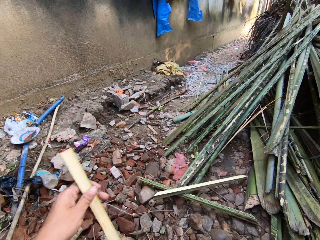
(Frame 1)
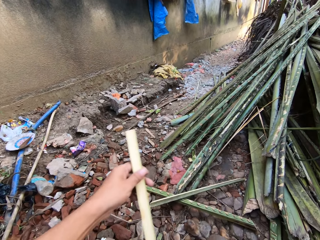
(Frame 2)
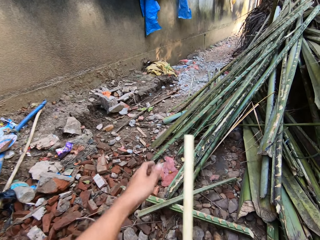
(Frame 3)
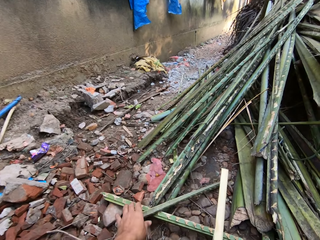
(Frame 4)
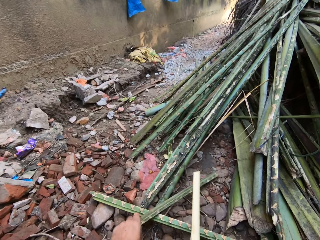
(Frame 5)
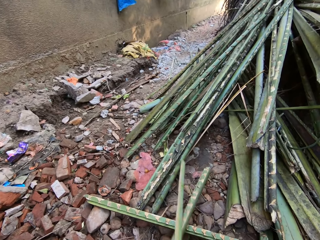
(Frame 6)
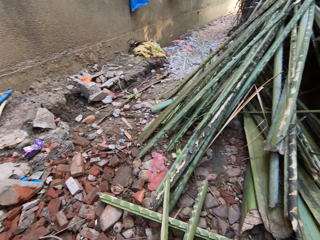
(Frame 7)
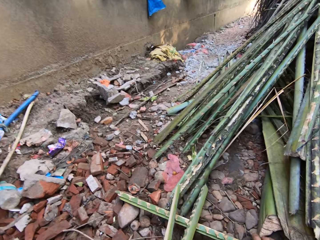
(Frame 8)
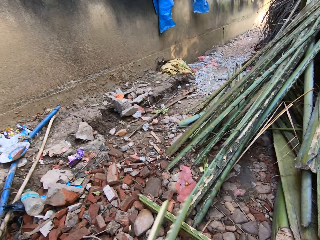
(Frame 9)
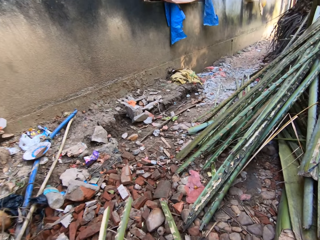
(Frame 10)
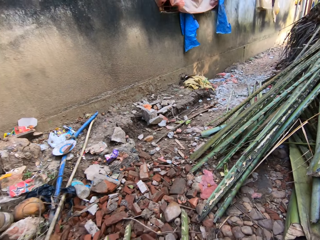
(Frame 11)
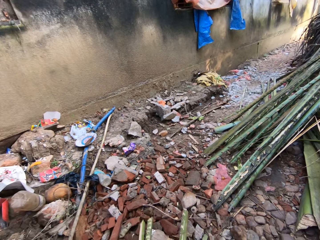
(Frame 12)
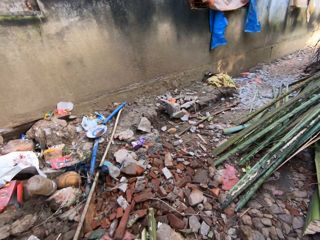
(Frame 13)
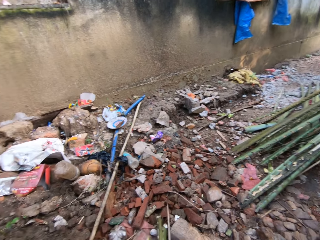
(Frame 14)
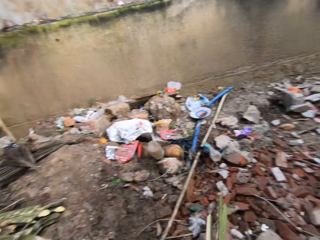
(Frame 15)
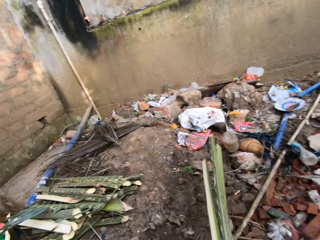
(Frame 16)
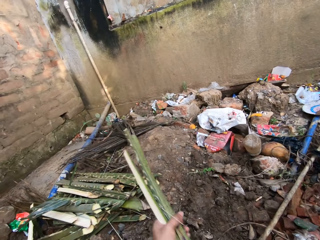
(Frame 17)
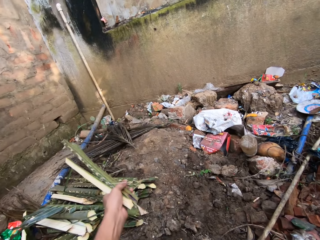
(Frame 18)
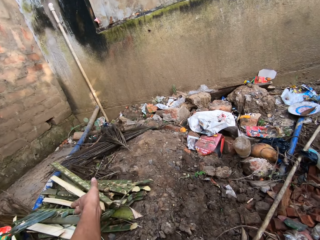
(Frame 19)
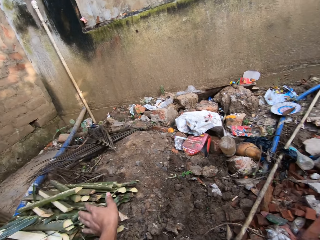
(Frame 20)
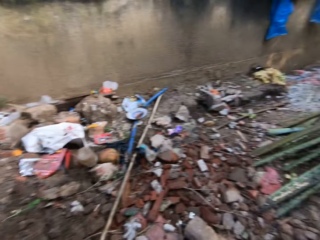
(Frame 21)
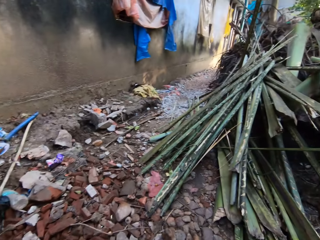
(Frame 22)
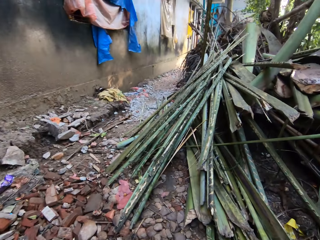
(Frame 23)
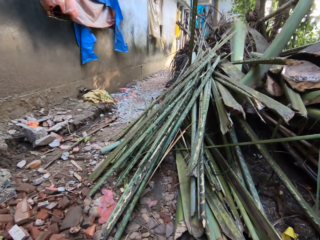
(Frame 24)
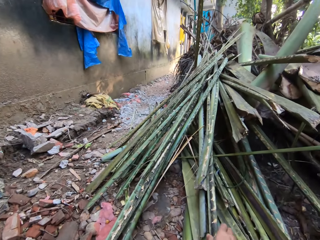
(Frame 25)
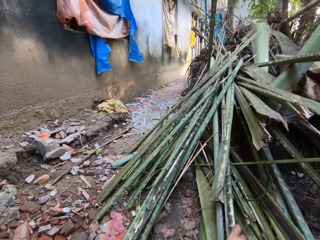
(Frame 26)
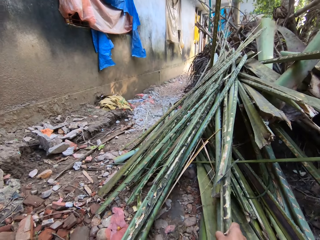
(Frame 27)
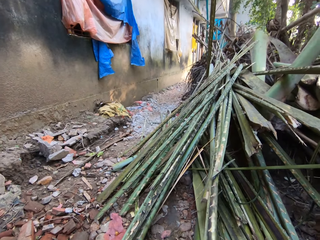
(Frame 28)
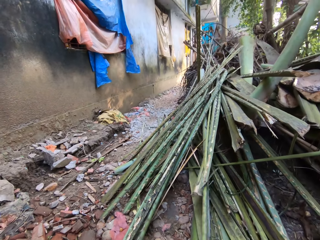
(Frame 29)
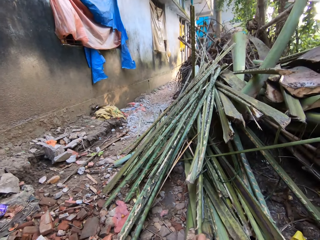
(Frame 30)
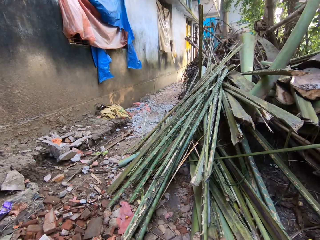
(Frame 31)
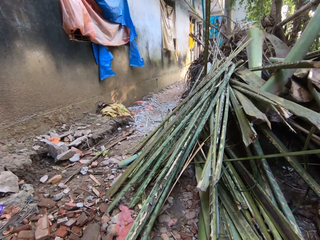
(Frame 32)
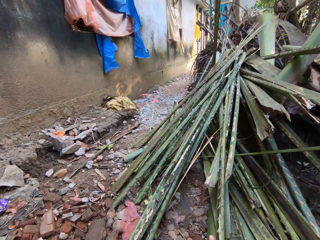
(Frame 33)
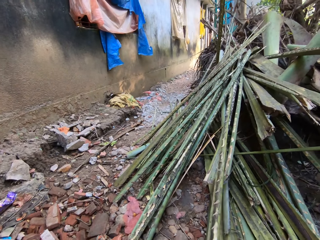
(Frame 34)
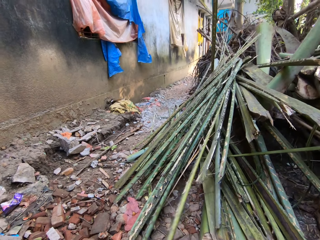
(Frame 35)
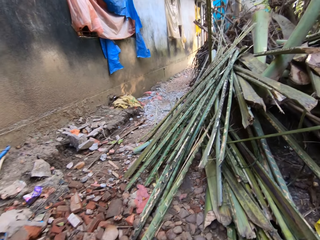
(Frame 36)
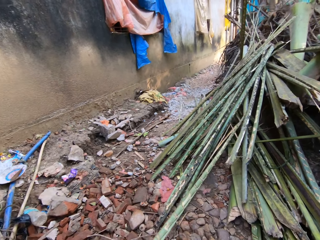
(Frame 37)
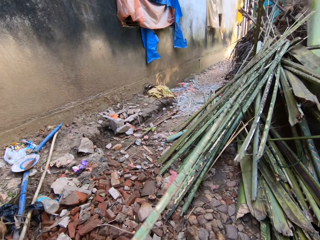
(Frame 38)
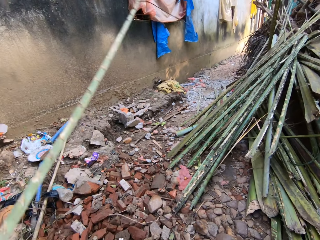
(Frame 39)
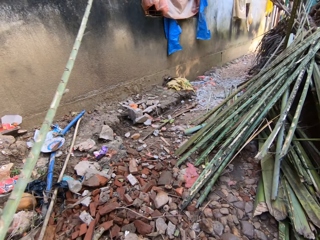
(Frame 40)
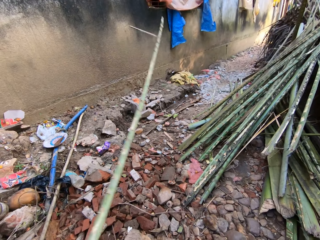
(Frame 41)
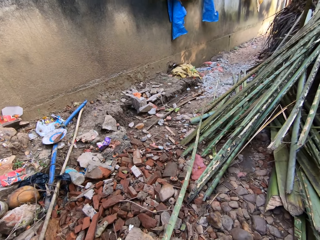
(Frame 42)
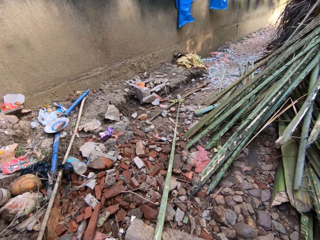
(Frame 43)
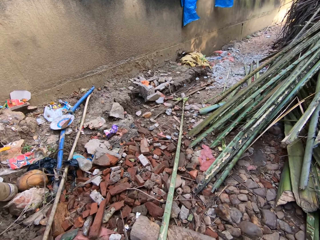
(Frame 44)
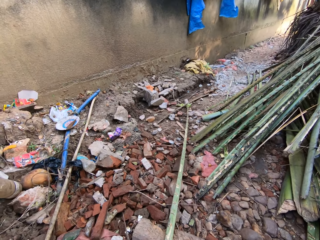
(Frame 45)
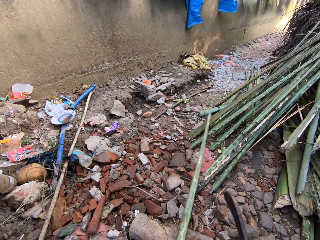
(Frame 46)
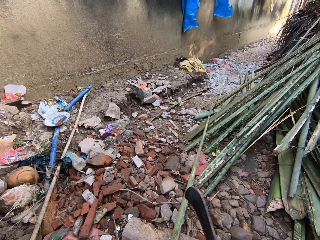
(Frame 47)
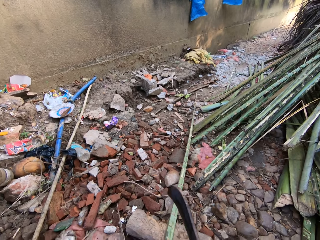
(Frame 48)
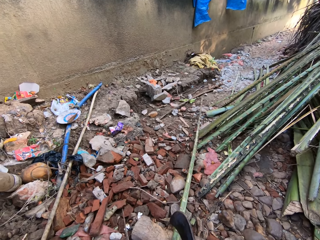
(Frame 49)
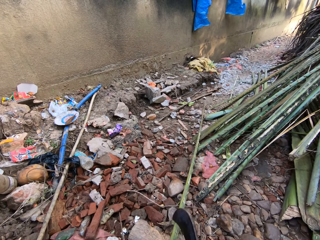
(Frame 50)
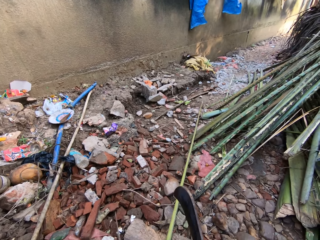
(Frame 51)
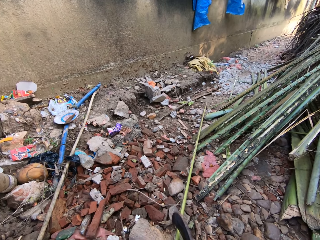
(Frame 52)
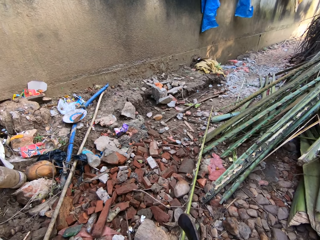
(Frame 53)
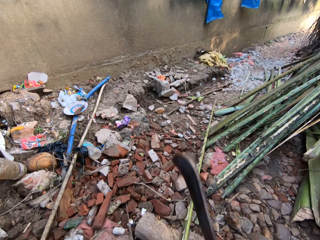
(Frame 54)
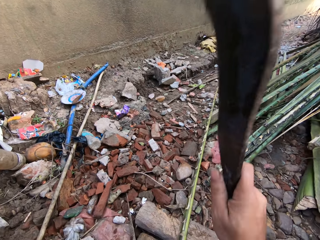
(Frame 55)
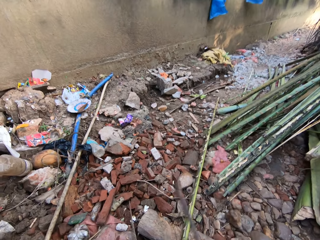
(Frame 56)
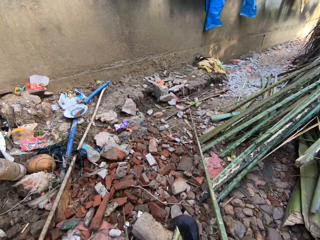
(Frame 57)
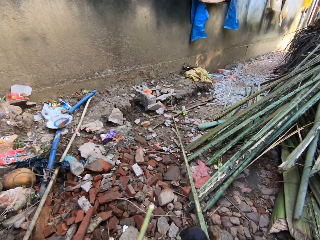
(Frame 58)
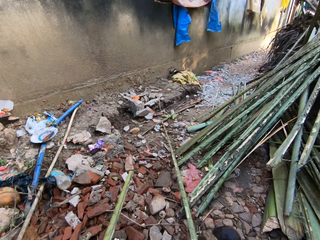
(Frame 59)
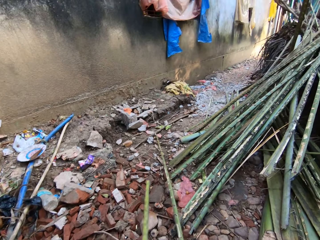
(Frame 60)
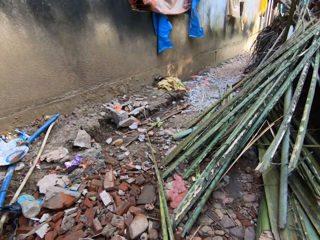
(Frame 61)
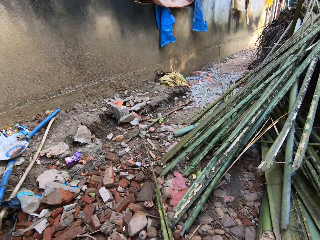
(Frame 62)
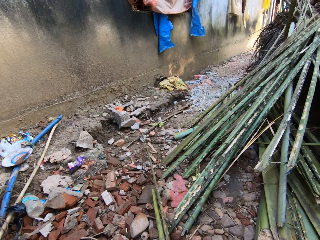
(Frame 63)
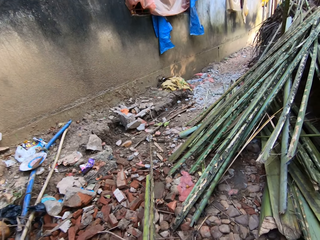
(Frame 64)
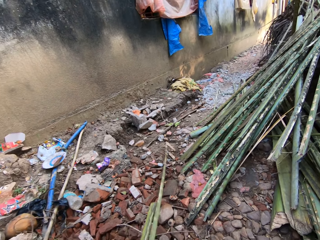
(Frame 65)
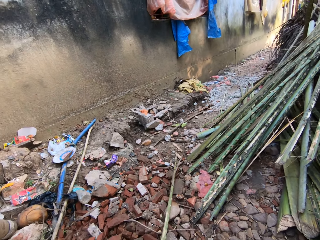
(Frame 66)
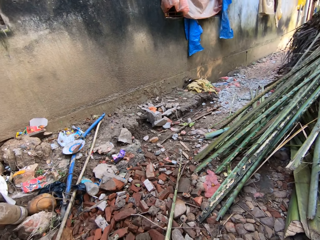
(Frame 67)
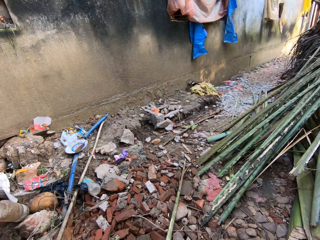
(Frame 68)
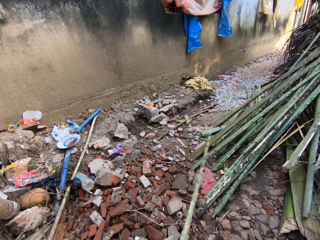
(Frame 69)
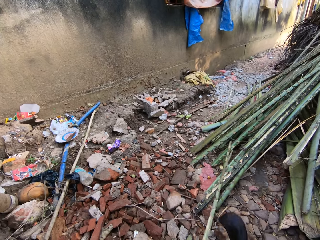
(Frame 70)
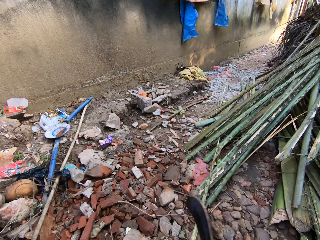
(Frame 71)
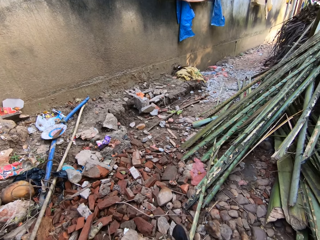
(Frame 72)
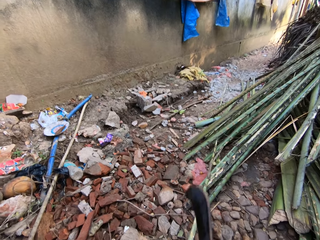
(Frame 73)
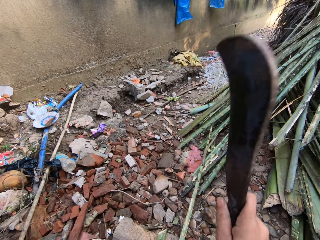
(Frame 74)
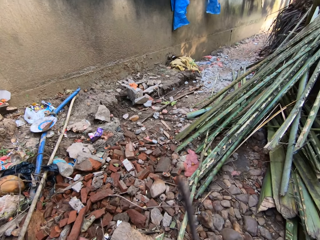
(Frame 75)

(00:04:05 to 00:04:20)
The camera wearer picks the cut palm branch from the ground. They place the cut palm branch aside on the floor. They pick a palm branch from the heap of palm branches. They place the palm branch on the wood. They cut the palm branch with a machete. They pull the palm branch on the wood.

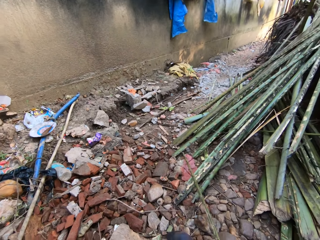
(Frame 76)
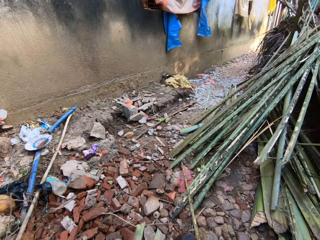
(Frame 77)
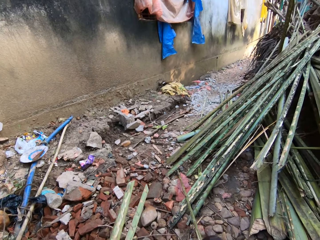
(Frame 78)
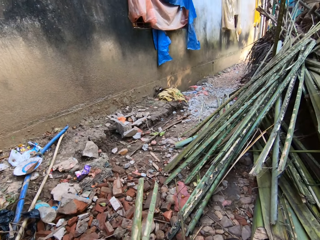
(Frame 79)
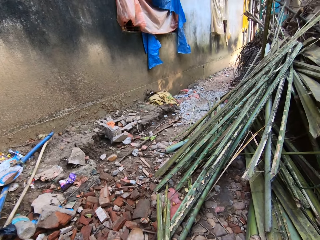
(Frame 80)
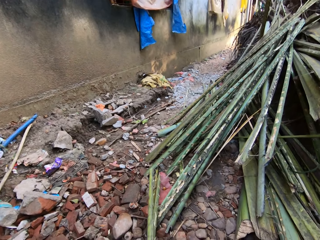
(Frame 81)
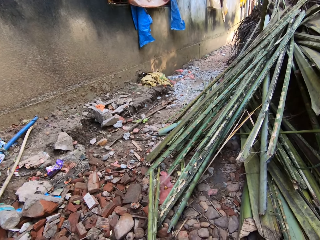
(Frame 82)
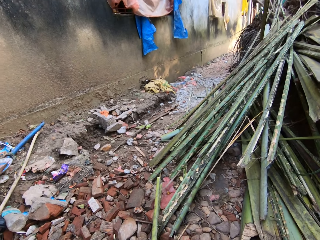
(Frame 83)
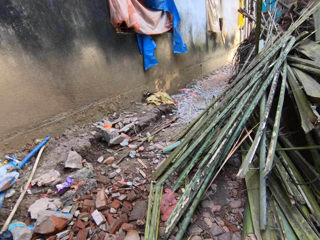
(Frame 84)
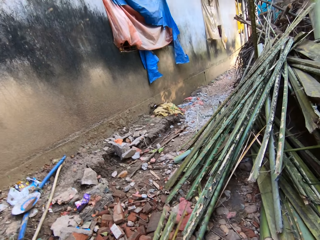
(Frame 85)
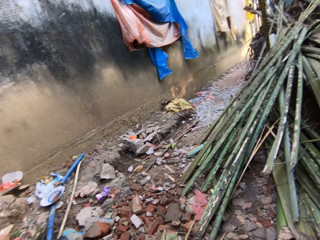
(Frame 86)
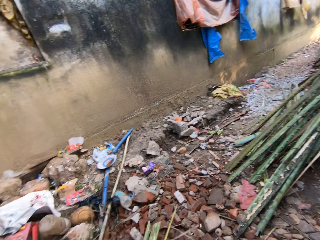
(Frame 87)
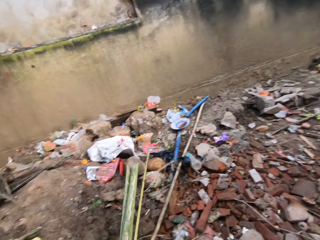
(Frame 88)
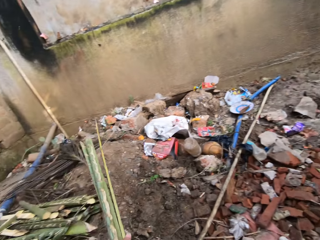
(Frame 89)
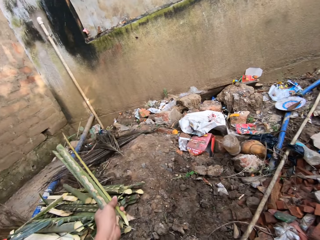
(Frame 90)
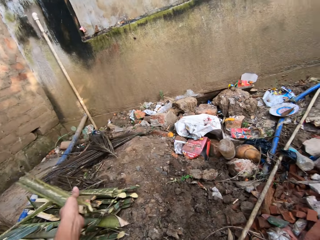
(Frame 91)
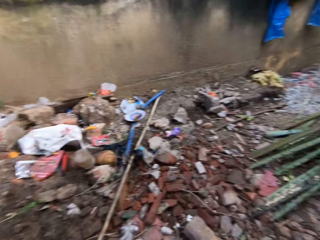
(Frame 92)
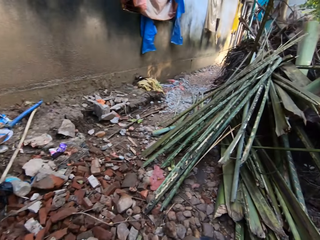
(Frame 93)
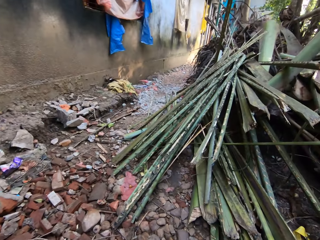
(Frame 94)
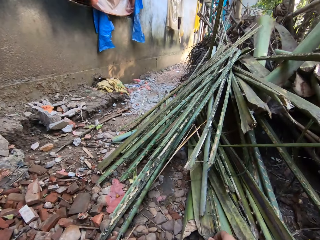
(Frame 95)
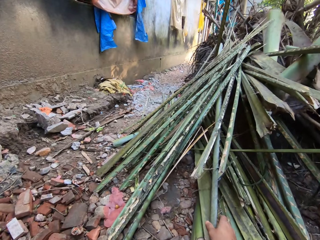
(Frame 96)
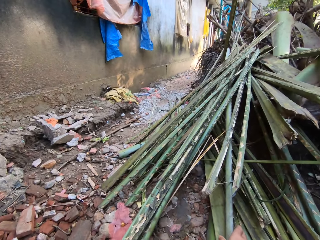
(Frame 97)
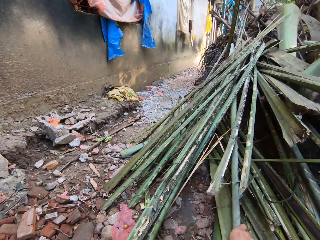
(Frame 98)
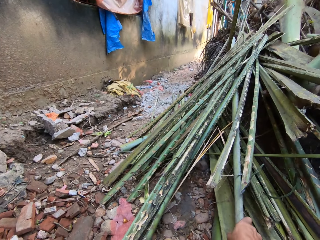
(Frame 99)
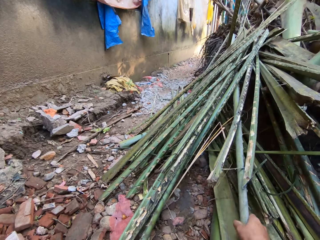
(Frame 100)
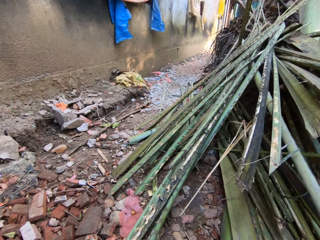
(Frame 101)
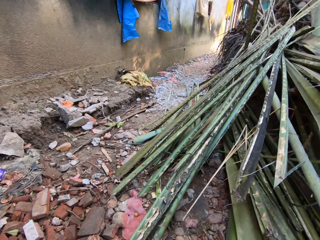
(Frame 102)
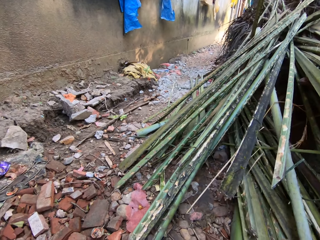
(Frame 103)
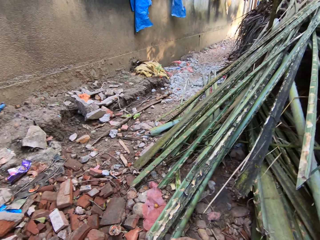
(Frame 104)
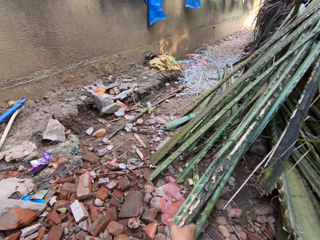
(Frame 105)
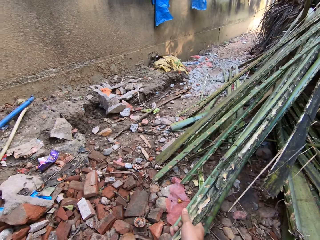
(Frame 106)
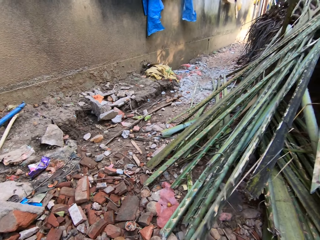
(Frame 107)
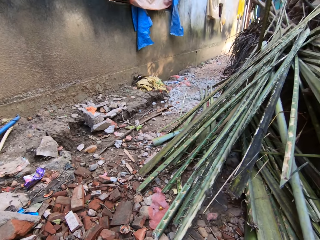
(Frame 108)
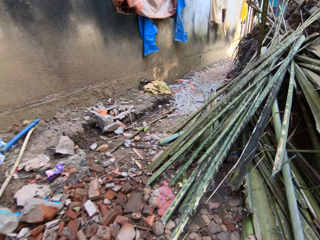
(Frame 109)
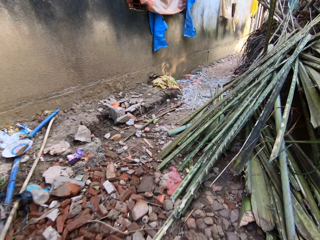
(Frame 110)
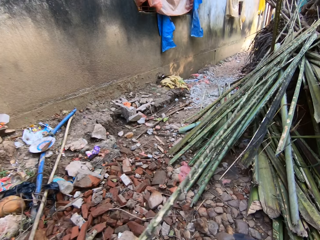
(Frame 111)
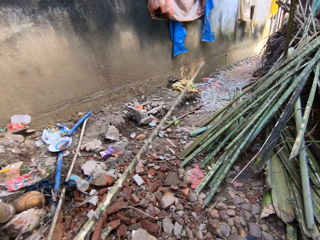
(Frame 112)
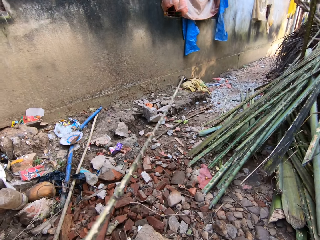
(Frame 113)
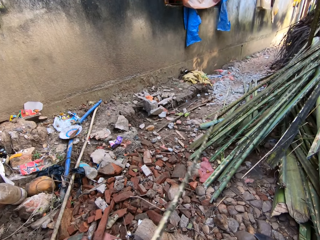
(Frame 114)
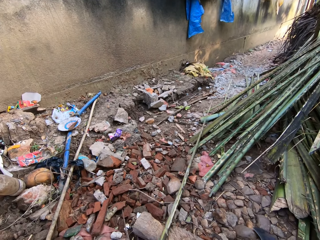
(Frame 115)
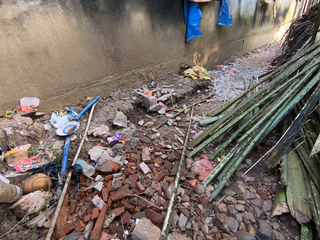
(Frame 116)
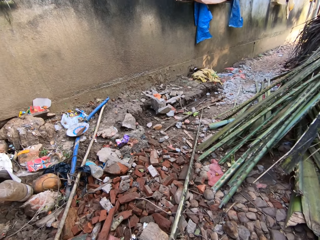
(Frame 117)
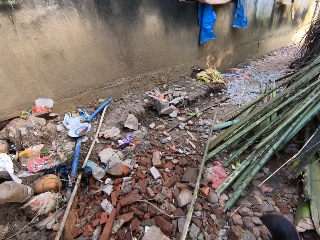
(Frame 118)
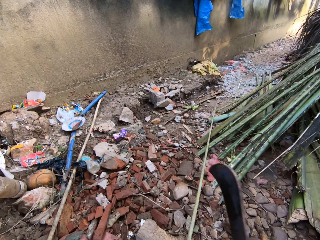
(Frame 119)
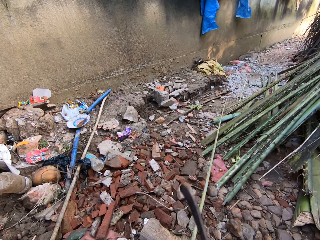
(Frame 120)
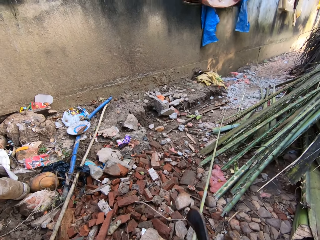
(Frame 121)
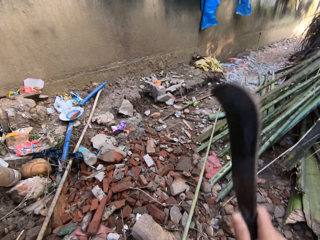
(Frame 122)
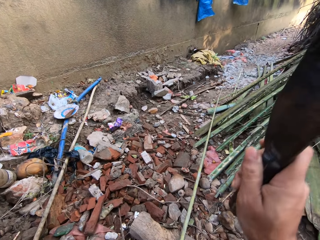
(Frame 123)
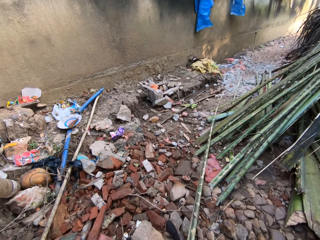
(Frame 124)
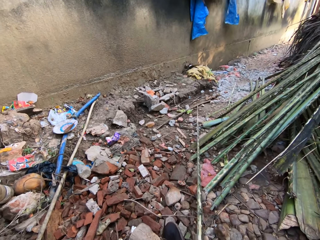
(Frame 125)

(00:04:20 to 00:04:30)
The camera wearer cuts the palm branch with a machete. They pick the cut palm branch from the ground. They talk. They place the cut palm branch aside on the floor. They pick a palm branch from the heap of palm branches. They place the palm branch on the wood. They talk.
